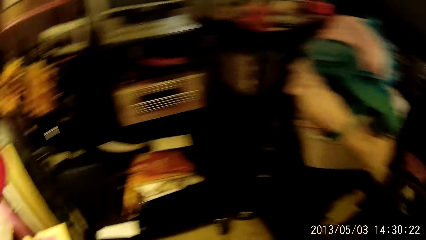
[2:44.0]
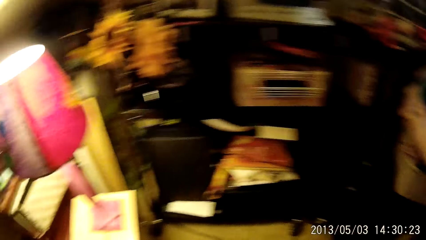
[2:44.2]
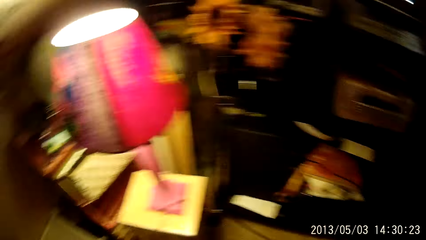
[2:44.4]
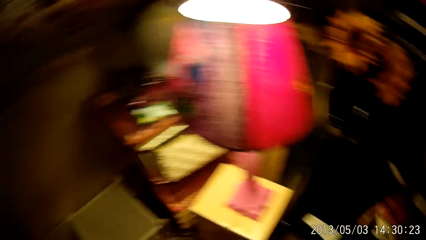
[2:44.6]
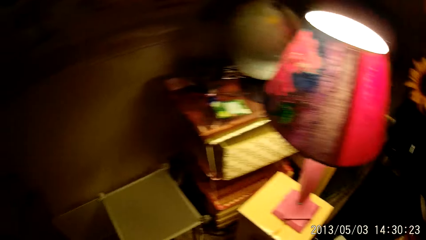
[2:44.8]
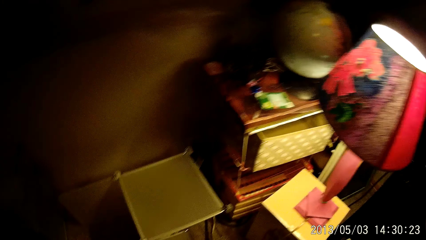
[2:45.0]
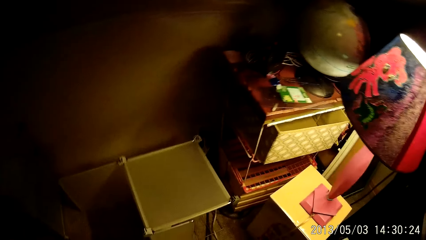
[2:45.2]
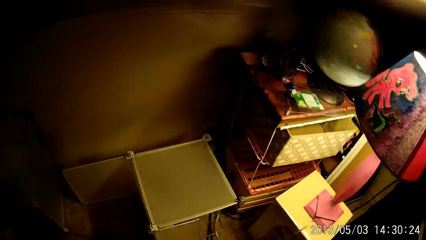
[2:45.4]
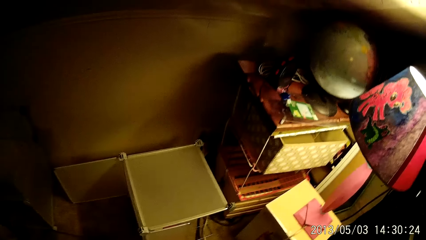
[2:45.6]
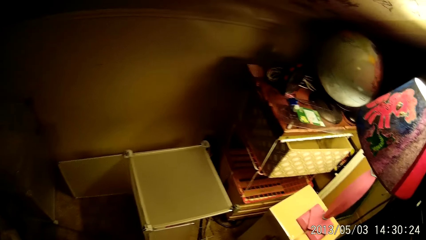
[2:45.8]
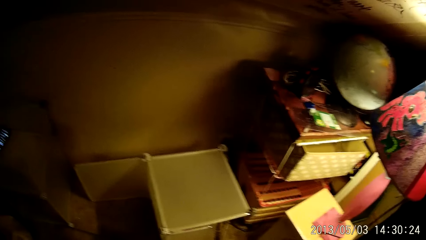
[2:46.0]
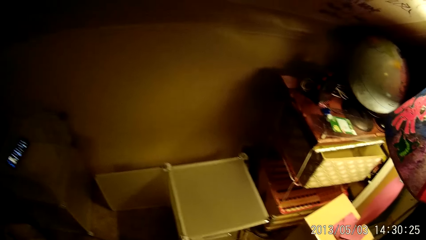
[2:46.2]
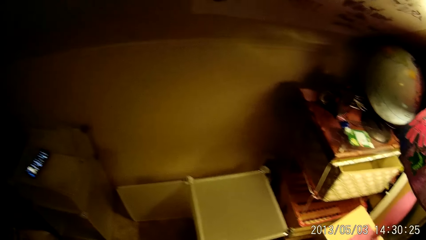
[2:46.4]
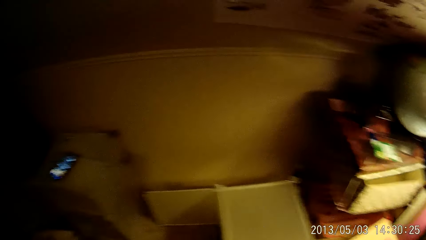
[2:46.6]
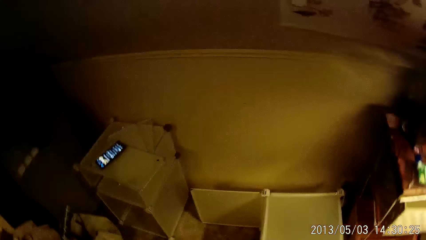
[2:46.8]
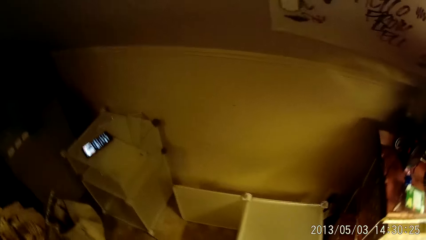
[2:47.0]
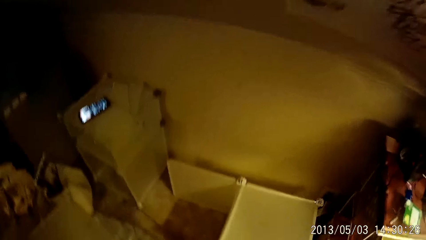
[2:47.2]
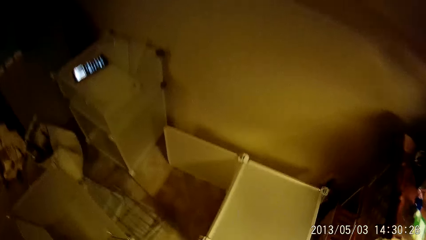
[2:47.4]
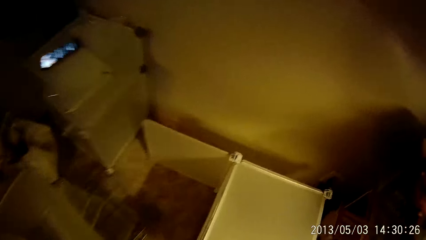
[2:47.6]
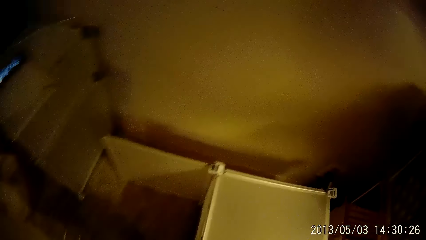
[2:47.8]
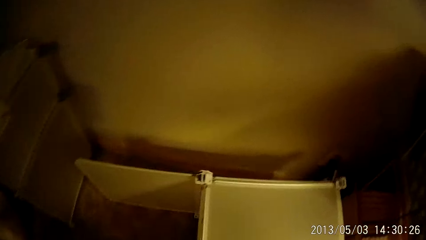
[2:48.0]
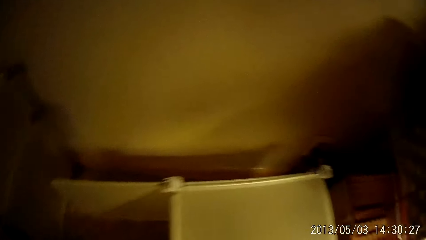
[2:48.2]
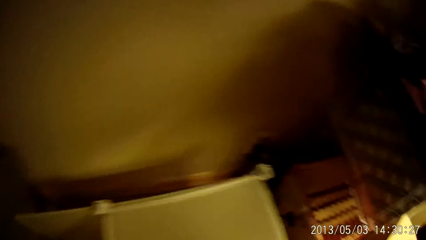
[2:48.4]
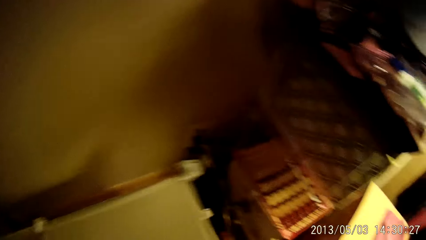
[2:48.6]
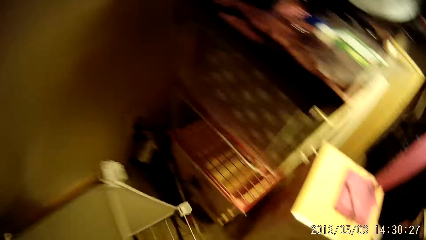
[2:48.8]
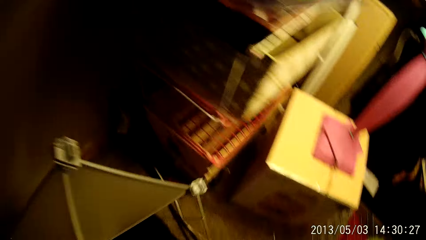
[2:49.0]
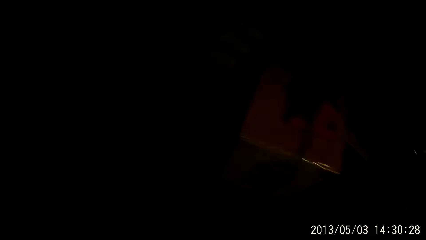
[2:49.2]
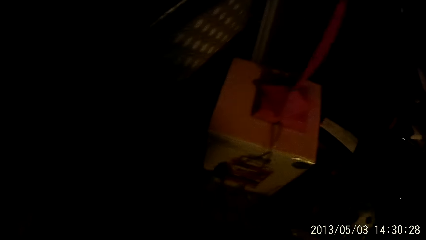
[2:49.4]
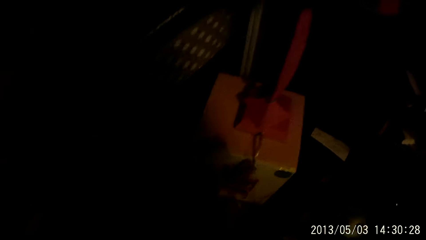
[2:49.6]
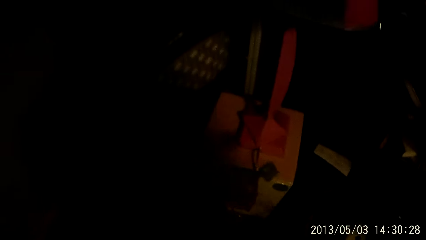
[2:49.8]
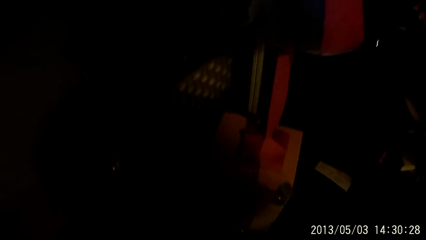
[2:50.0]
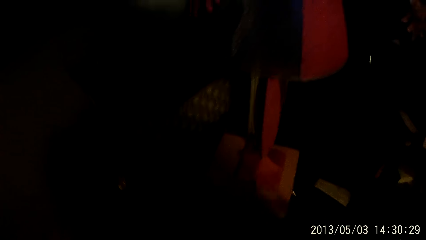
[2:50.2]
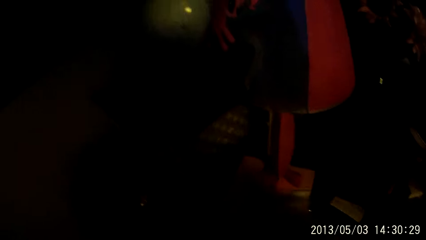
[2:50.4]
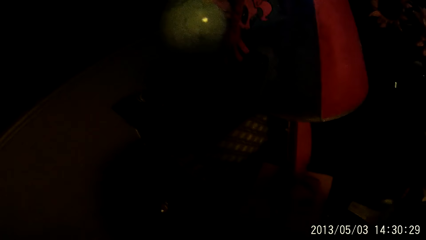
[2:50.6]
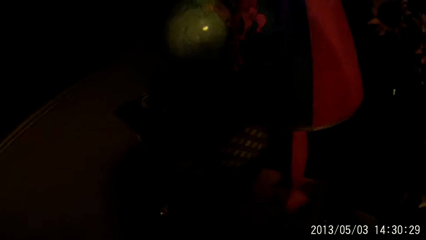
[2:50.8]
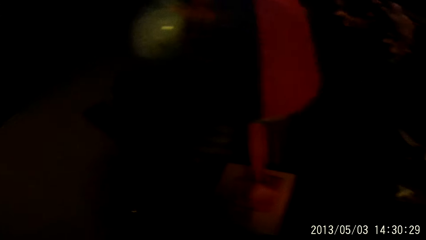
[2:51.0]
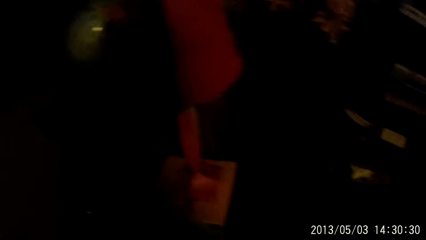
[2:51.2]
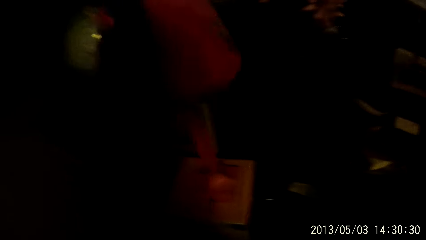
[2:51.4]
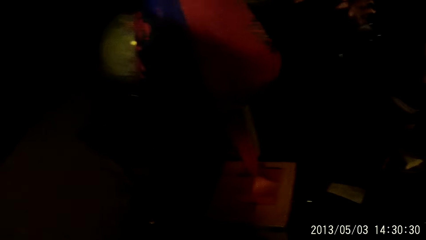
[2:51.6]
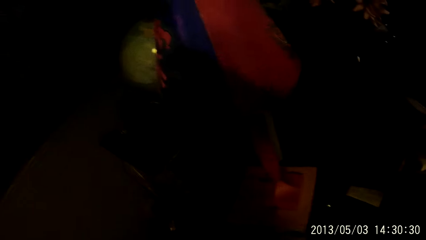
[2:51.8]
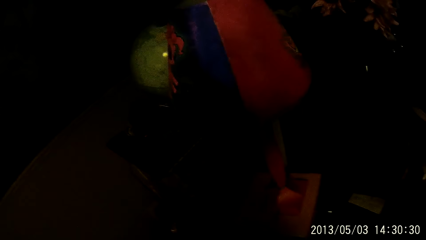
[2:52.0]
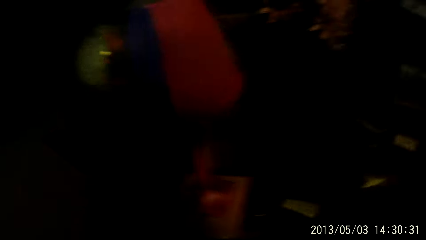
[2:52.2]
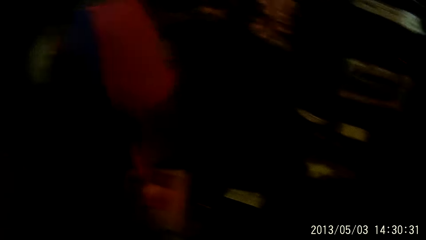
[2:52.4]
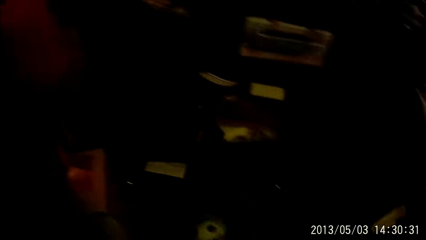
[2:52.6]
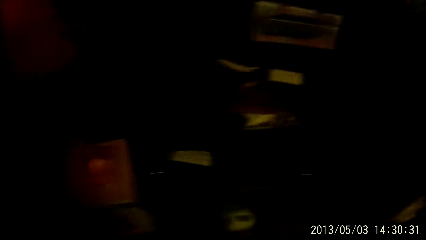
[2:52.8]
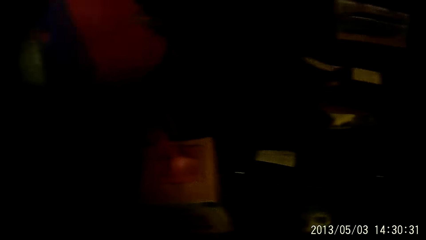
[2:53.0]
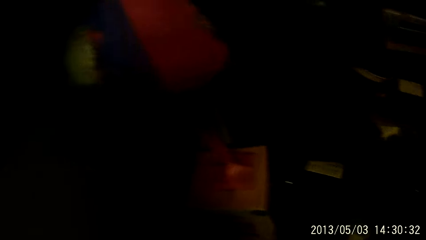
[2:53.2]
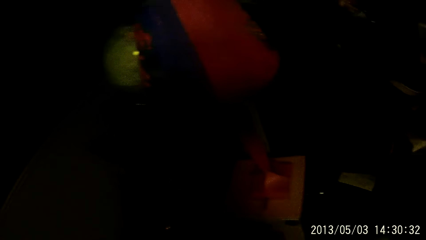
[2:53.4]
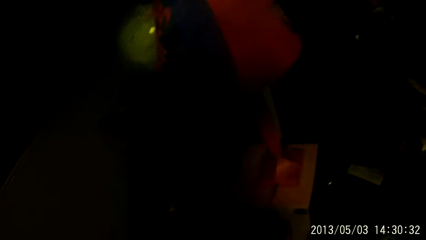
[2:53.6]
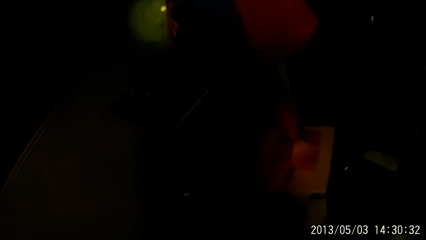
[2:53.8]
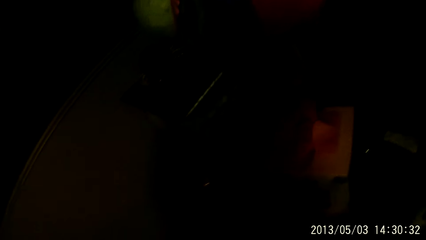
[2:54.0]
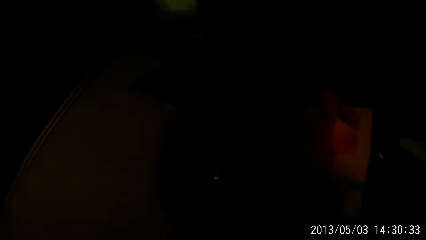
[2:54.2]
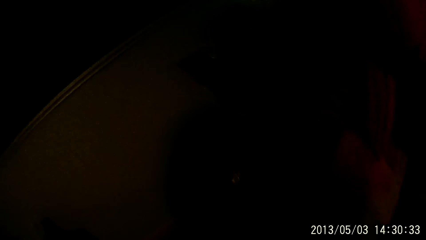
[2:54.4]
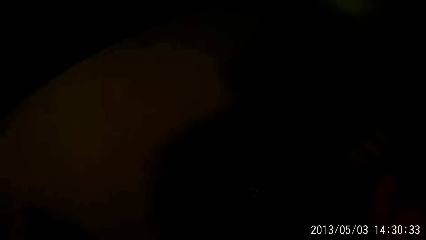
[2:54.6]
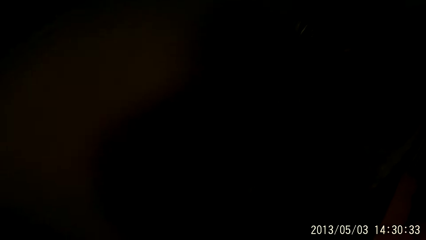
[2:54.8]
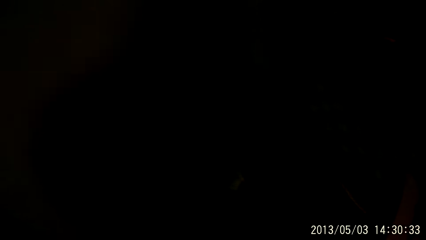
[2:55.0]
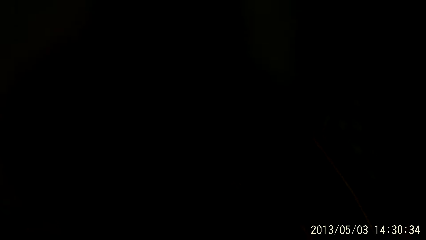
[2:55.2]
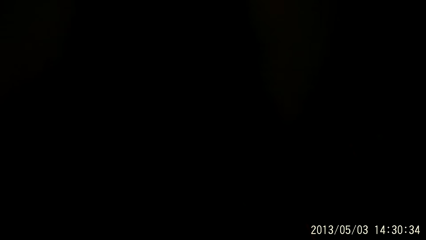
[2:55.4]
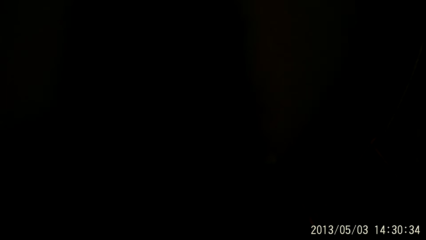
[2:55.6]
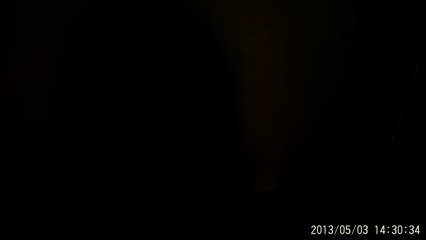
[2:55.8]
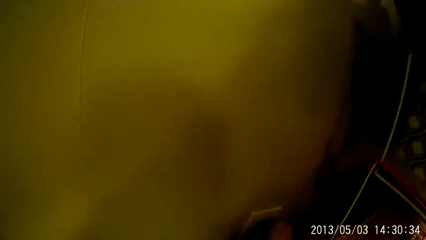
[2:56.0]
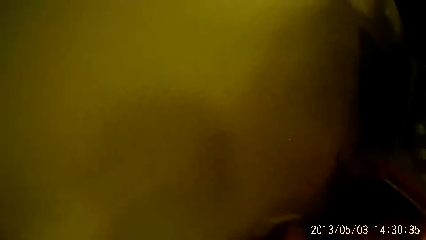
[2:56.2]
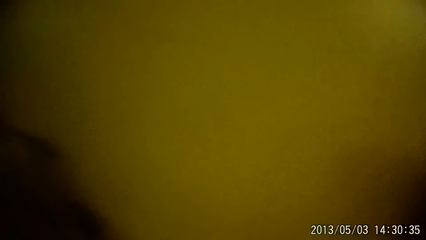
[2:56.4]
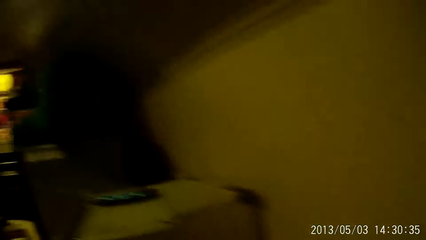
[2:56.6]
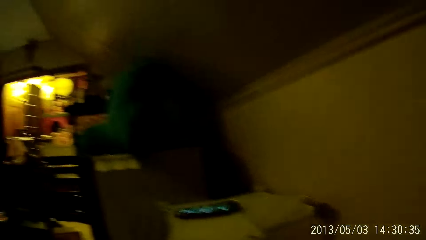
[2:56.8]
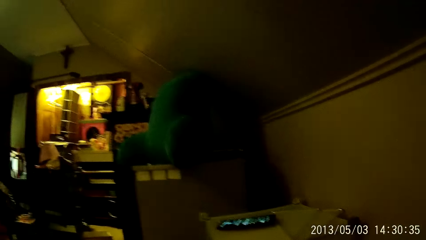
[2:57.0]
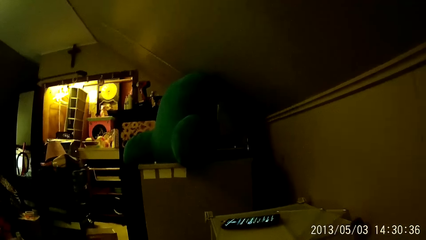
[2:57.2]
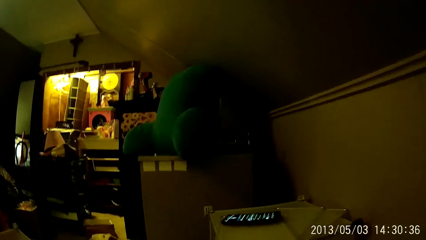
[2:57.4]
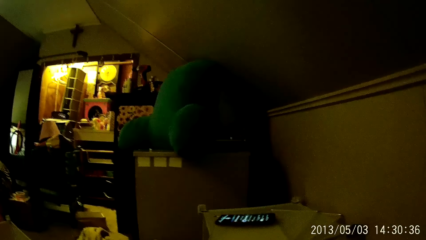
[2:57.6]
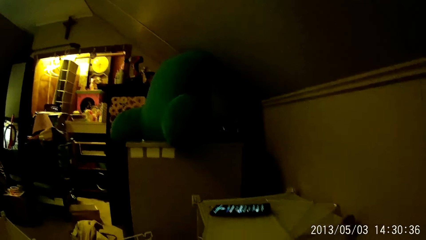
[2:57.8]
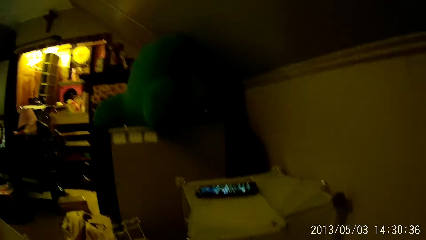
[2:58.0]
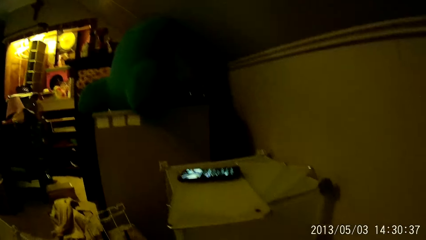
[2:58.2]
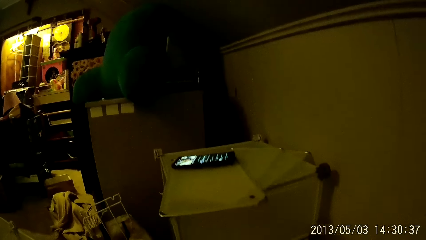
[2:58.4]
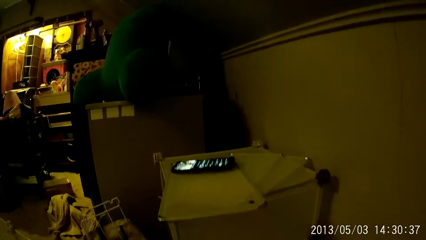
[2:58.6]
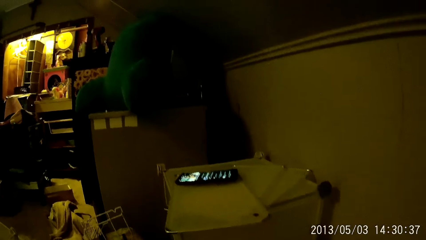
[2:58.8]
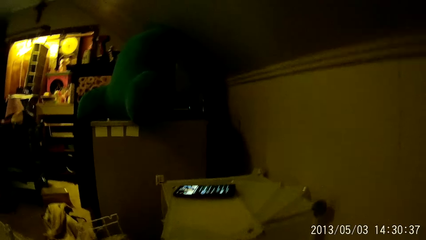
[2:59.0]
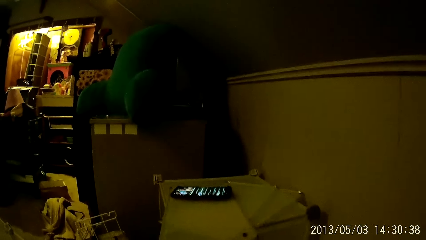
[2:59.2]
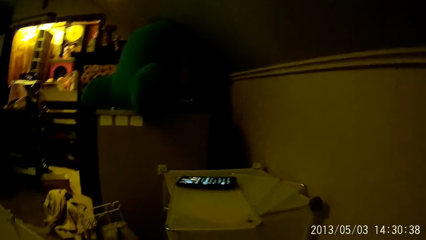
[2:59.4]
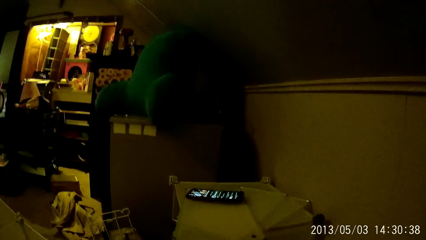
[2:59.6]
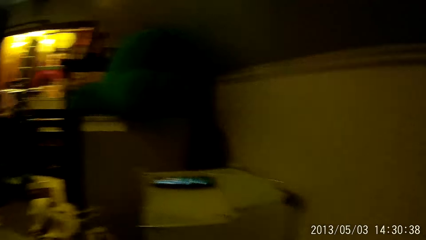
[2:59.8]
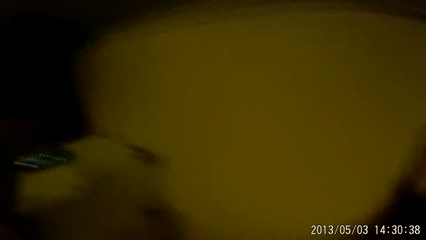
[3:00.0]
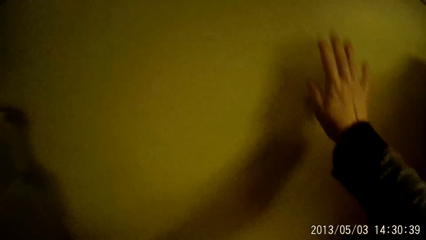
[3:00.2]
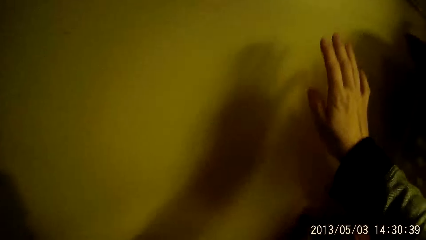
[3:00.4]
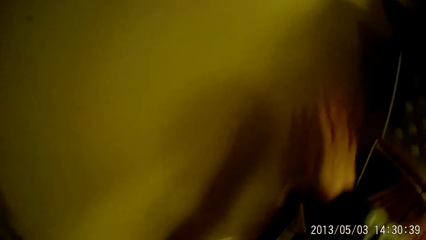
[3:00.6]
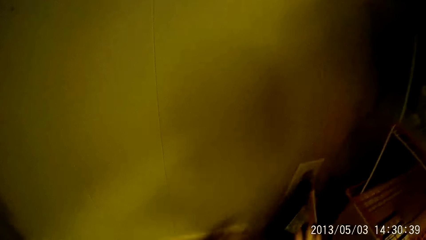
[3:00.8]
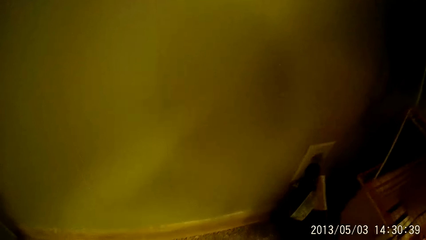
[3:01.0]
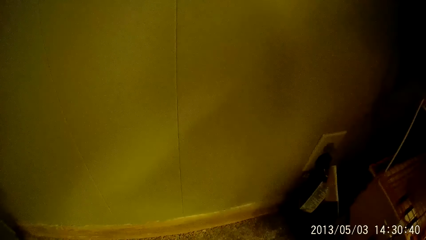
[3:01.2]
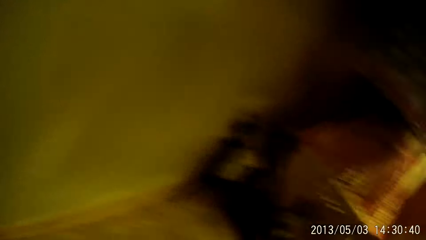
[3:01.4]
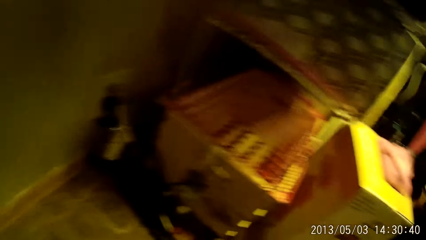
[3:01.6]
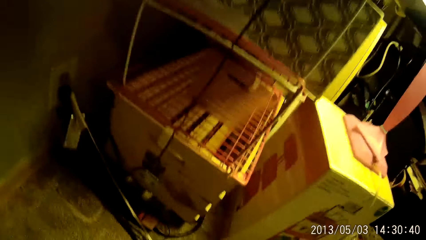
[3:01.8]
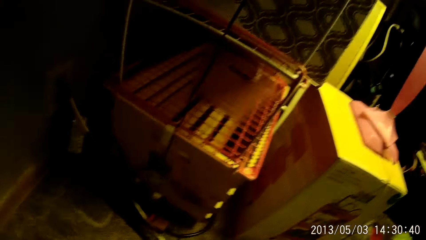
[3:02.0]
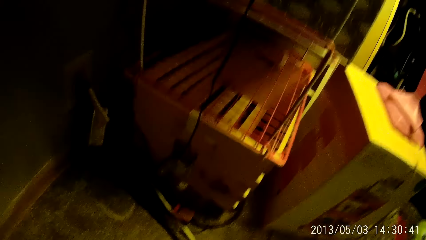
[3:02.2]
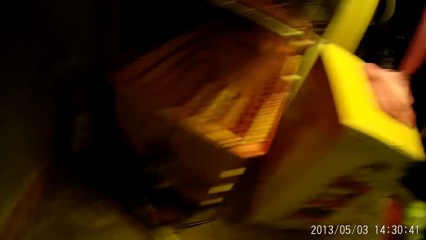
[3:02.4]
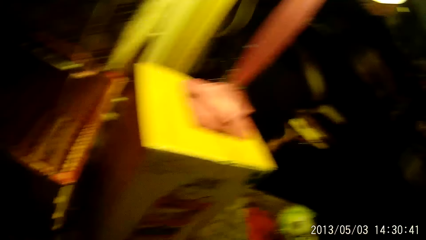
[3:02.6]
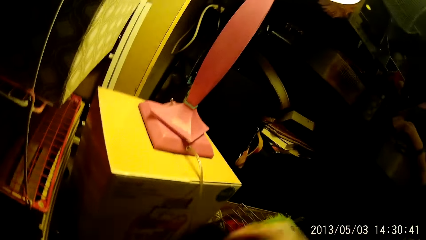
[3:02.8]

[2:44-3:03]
The camera wearer looks towards her phone on top of a frame. She touches the wall with her right hand.
